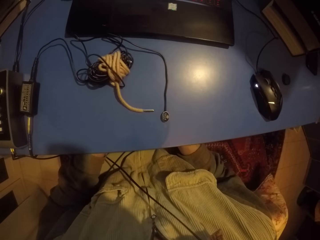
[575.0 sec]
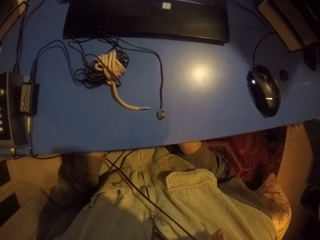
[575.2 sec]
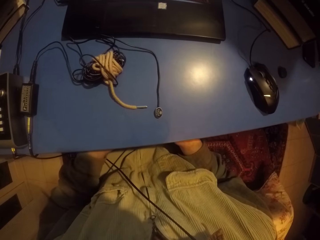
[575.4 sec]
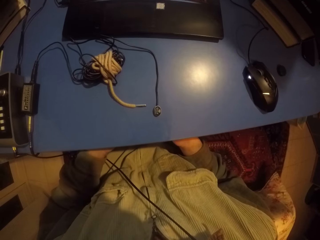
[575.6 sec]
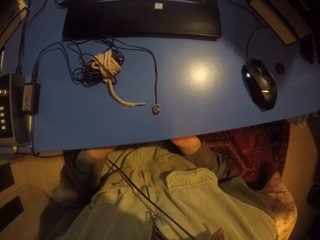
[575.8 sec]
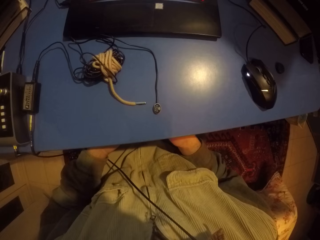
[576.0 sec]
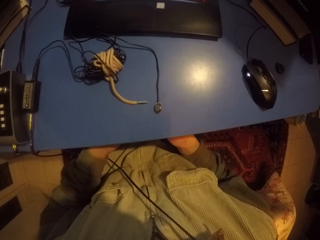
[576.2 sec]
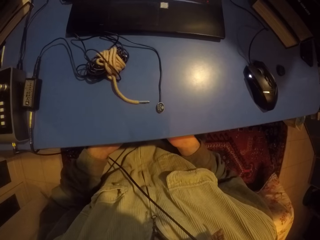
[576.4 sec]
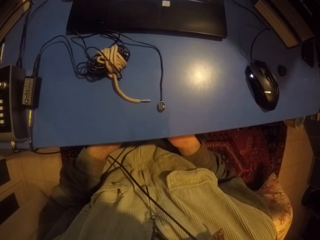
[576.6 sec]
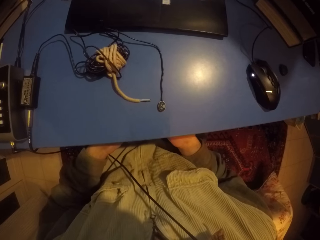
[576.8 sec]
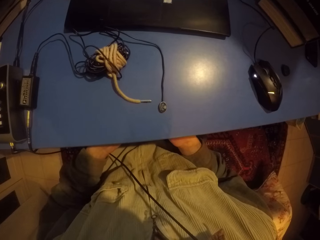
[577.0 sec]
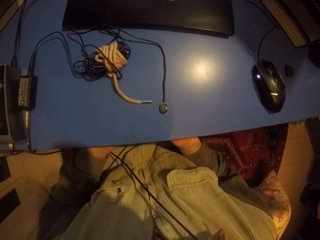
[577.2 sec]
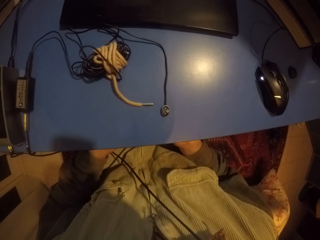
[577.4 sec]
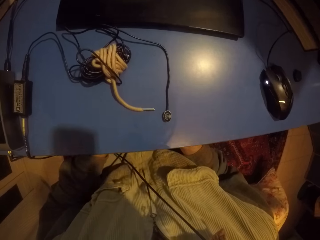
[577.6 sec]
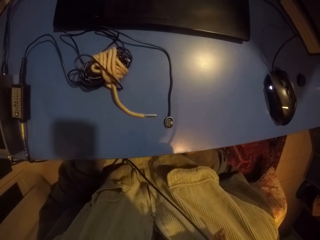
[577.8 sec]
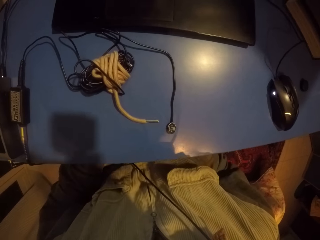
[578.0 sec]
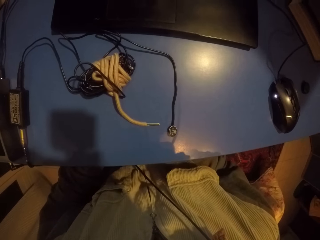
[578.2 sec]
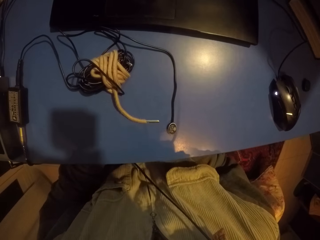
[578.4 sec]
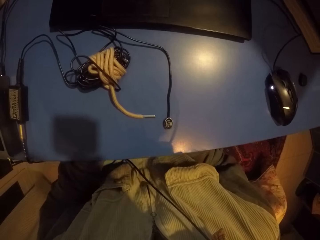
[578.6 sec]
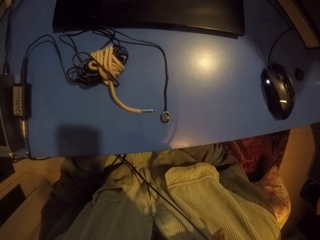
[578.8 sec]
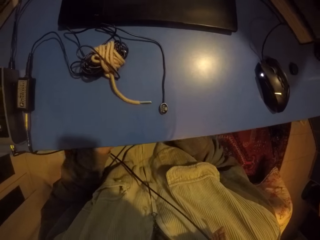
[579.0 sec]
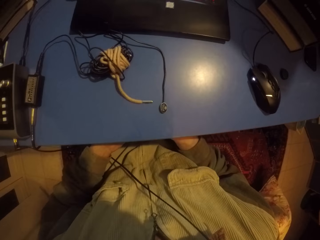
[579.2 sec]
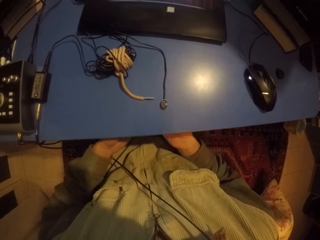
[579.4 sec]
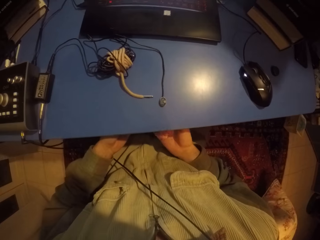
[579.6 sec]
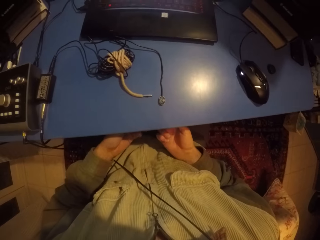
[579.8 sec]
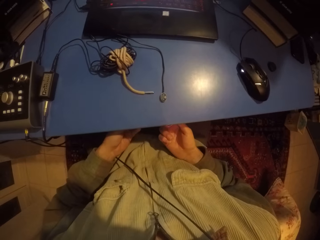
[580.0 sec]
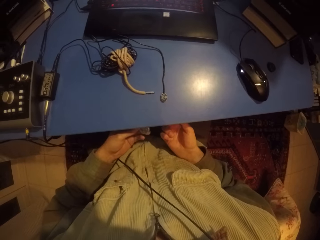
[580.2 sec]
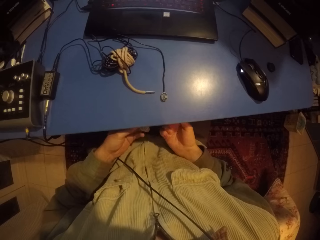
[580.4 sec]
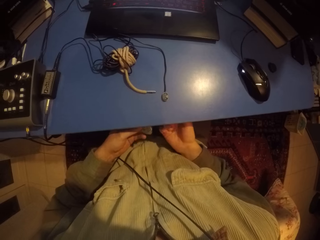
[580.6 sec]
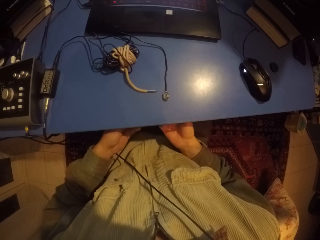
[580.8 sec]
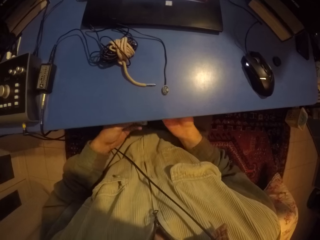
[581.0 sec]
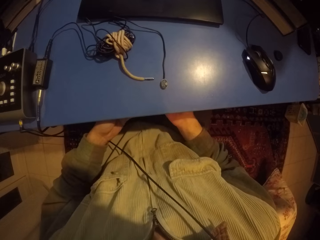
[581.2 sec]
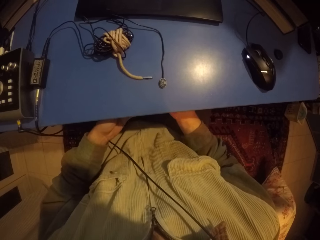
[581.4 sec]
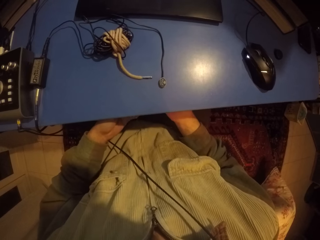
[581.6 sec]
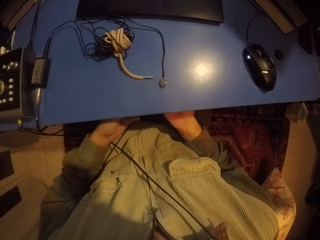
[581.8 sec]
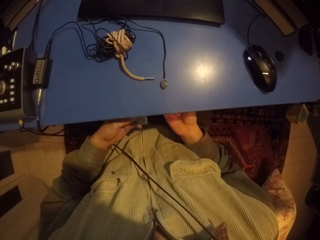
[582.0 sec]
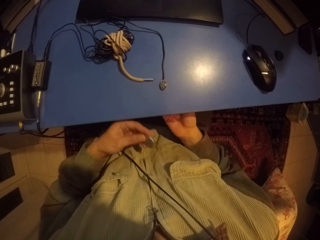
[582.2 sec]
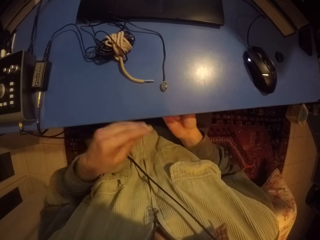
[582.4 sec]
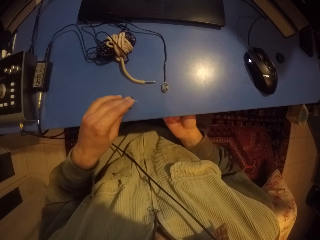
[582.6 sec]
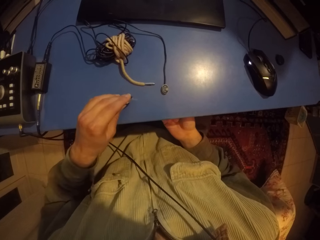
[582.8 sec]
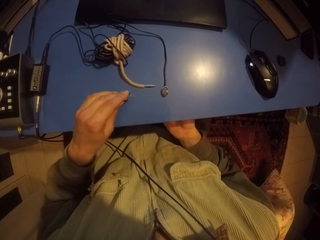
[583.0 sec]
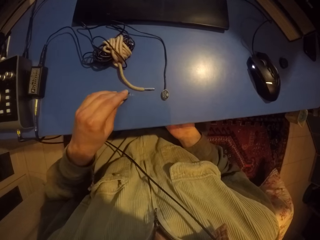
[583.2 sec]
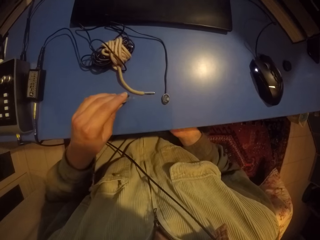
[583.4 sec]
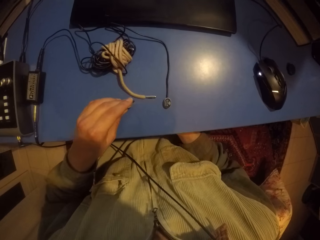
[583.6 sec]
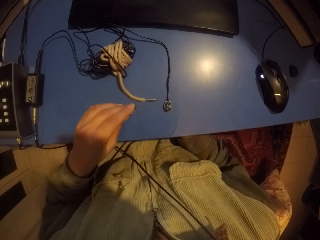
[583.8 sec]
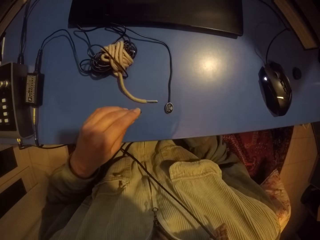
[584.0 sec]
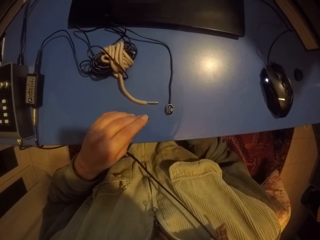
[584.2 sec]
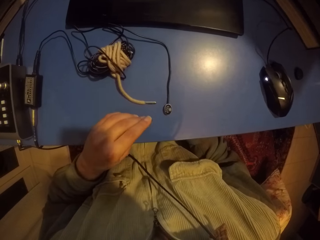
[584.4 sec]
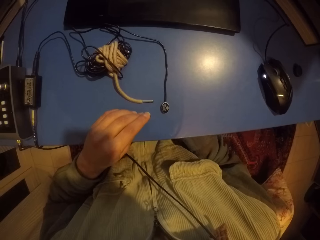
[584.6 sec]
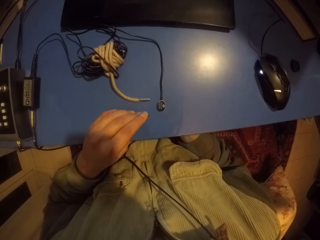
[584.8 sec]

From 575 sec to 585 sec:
The camera wearer hits the table with a lid.

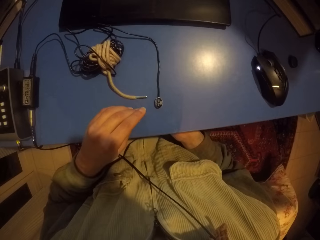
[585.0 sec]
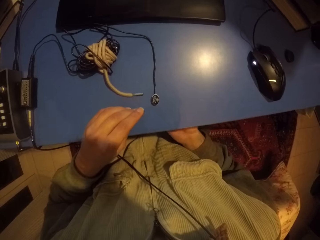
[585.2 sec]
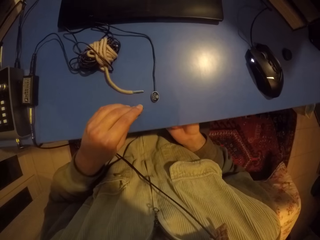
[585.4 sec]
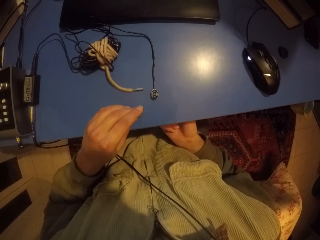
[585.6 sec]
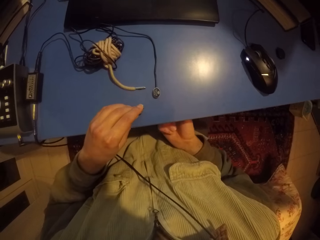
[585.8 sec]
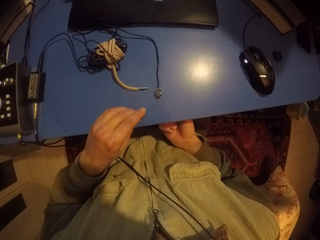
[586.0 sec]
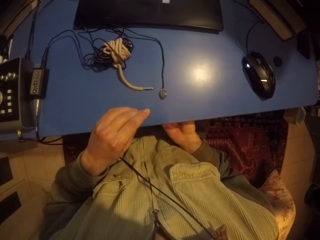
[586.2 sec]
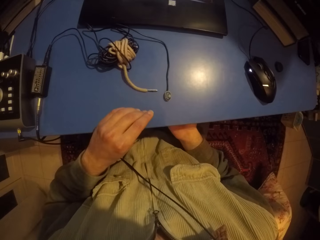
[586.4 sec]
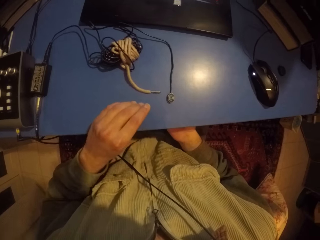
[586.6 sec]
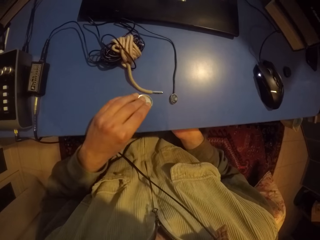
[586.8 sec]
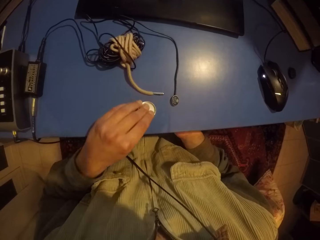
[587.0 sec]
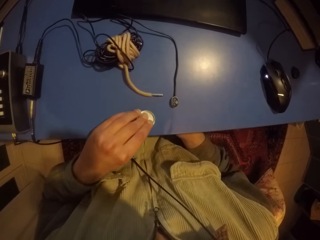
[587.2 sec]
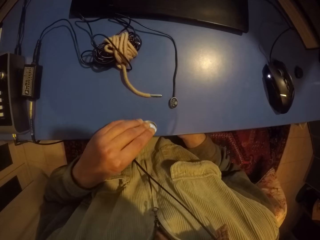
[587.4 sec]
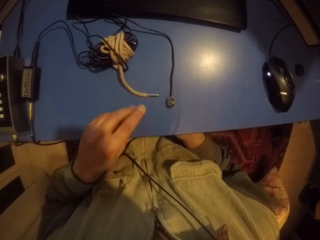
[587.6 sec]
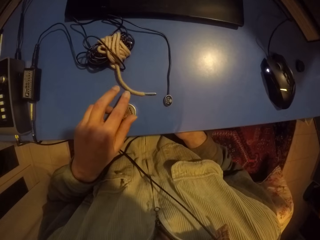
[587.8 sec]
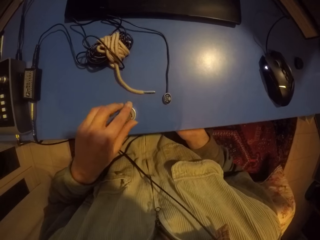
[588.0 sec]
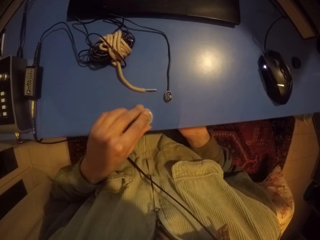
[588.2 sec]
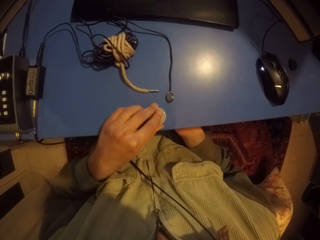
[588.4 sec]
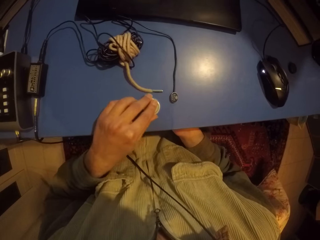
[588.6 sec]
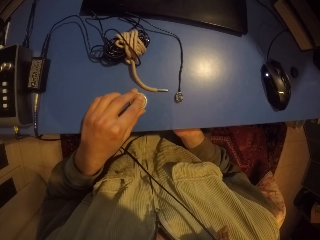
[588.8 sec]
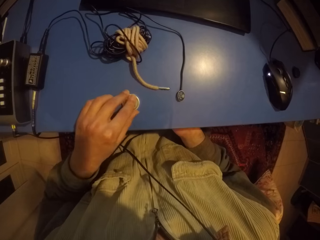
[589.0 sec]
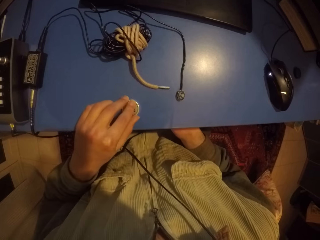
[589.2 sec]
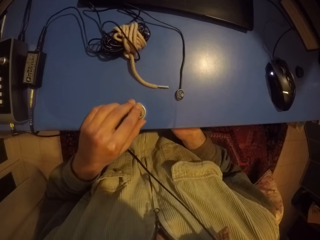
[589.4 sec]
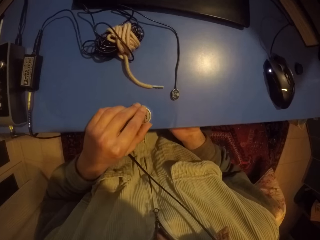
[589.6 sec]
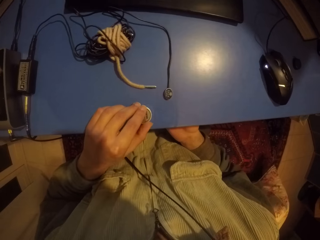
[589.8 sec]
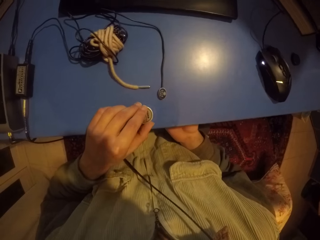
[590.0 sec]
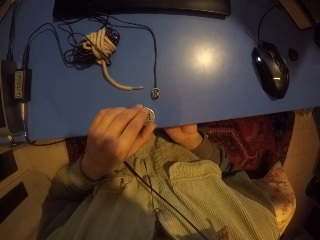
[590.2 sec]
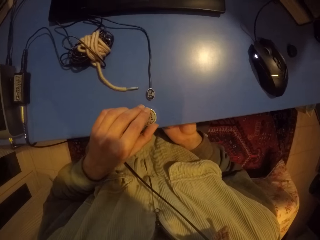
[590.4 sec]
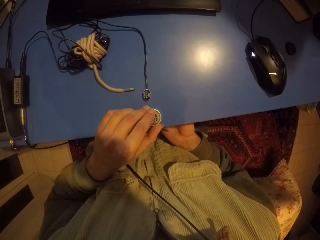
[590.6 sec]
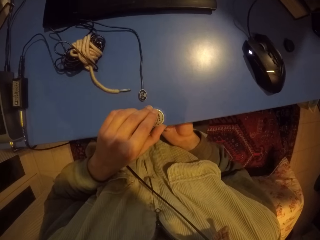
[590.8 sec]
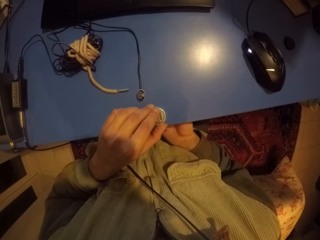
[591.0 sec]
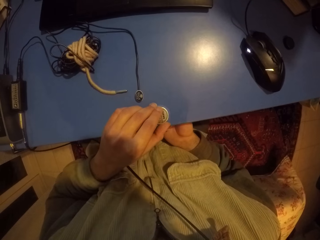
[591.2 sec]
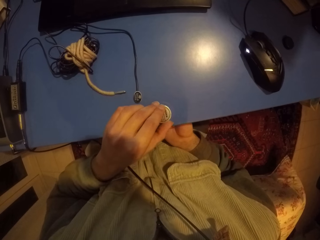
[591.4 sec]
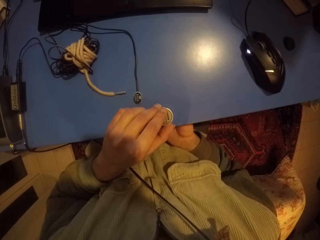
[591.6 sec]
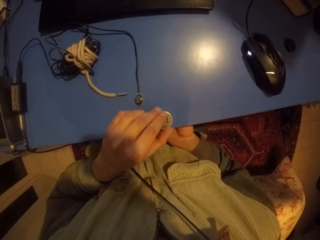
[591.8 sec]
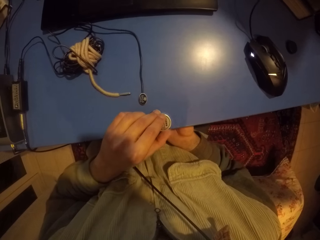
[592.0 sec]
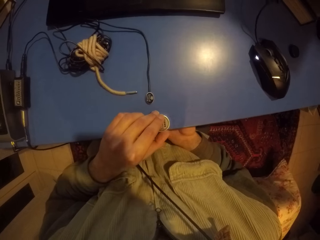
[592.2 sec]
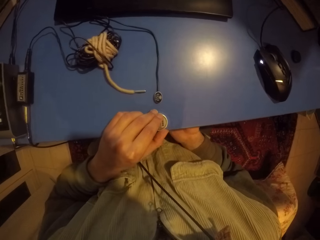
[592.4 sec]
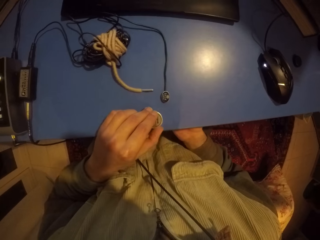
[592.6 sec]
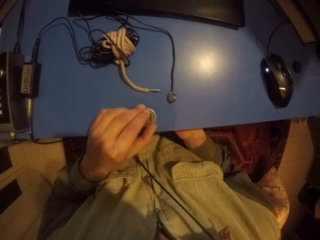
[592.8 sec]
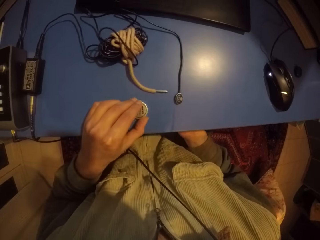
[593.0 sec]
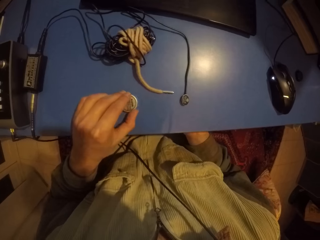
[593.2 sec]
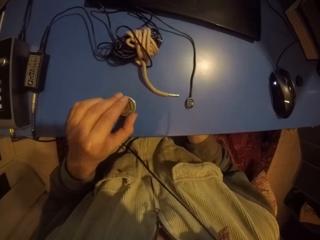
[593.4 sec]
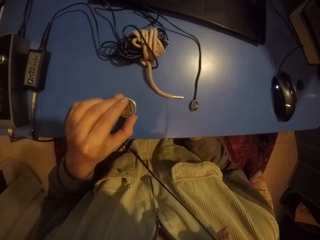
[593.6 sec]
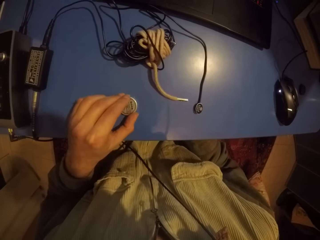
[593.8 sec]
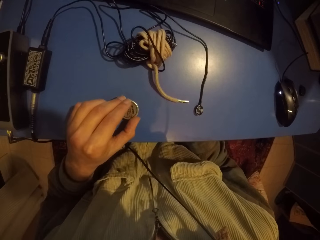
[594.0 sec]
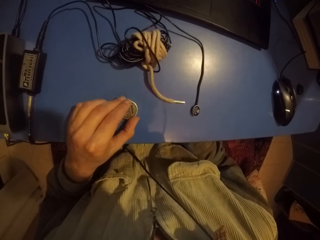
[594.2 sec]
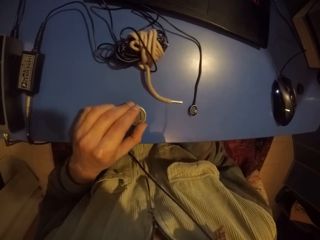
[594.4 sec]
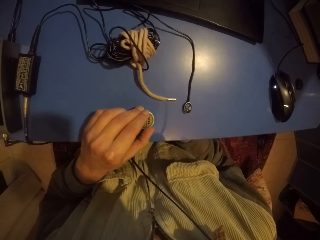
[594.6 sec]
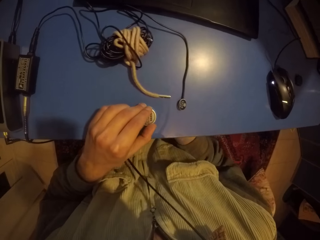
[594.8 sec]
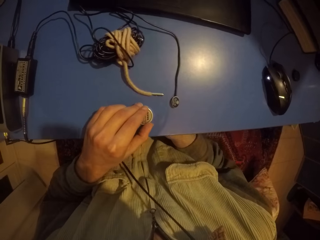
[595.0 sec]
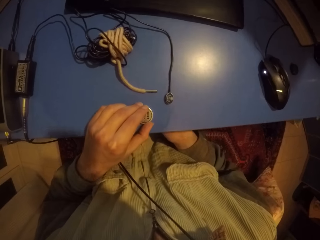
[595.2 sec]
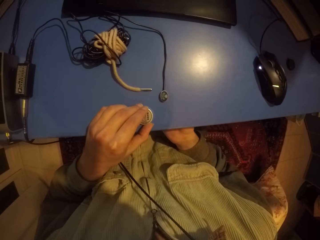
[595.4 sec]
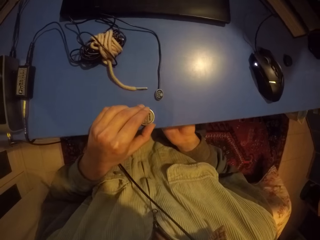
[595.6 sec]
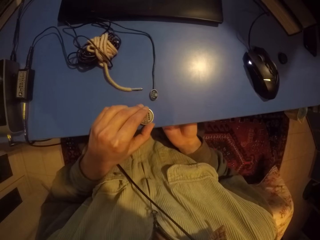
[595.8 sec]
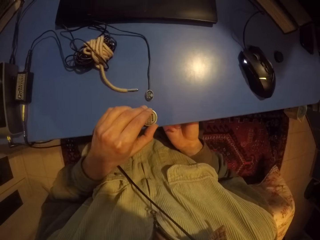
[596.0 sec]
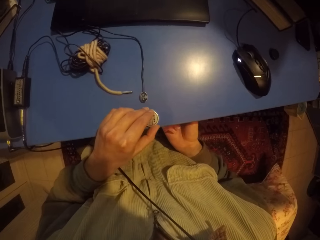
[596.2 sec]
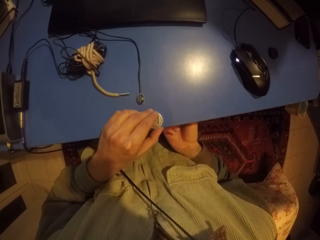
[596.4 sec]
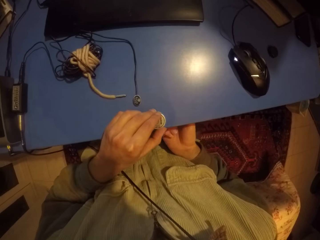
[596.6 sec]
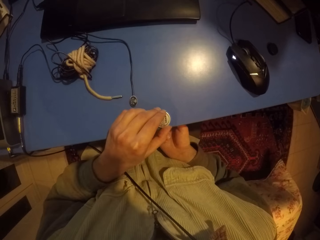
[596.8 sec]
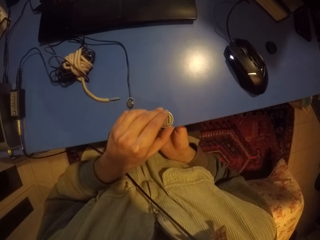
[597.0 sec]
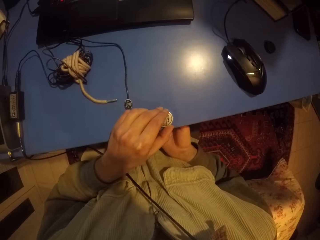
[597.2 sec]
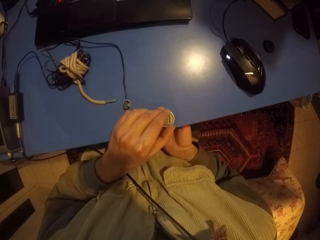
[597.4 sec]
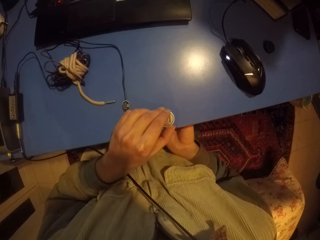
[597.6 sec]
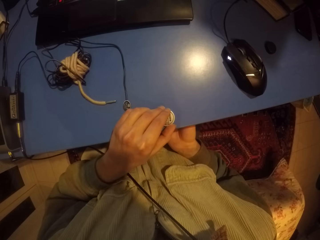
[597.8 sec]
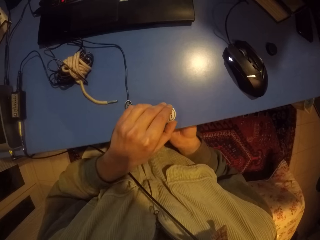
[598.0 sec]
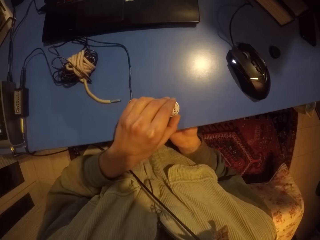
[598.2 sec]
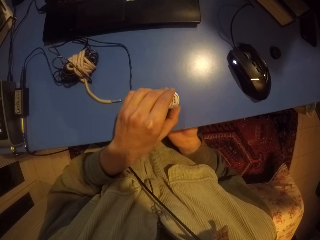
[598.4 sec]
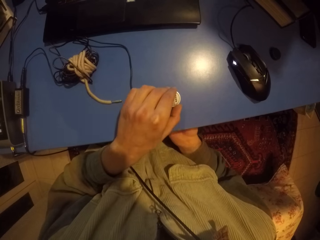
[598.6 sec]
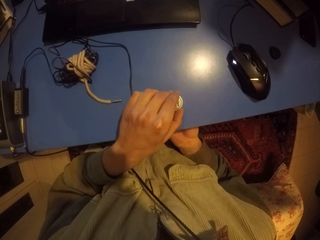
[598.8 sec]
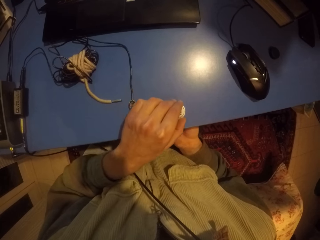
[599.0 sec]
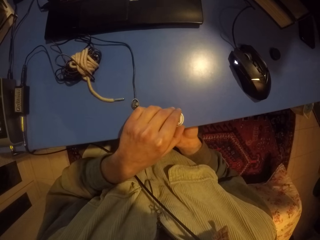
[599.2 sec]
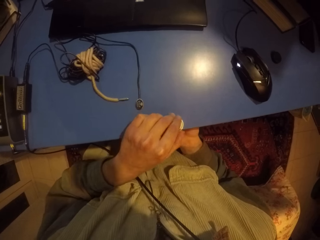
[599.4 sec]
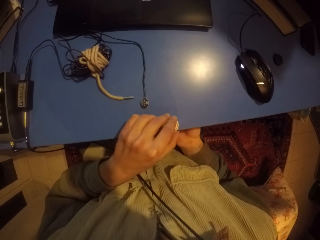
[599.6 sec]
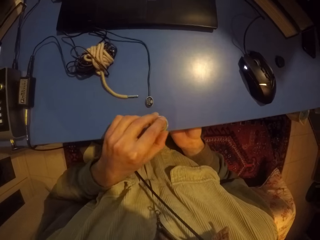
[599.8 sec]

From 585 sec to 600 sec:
The camera wearer hits the table with a bottle top. They hit the lid around the table.
